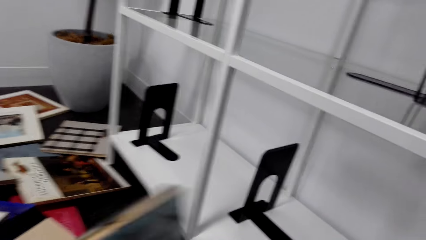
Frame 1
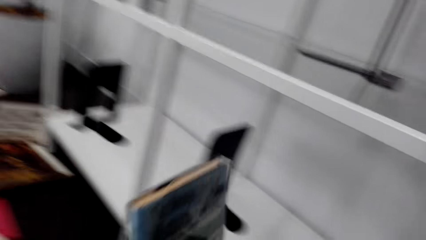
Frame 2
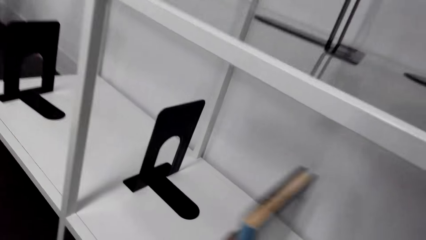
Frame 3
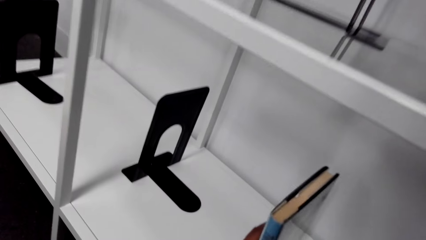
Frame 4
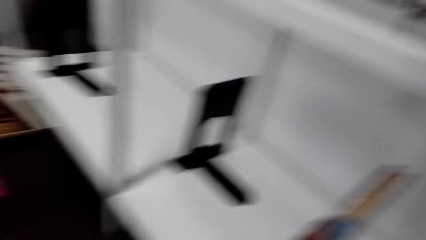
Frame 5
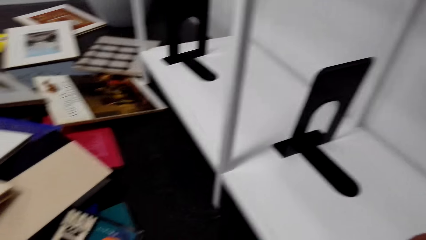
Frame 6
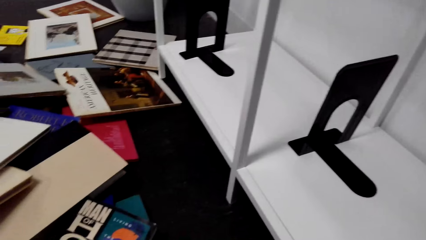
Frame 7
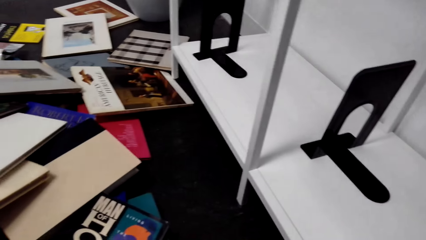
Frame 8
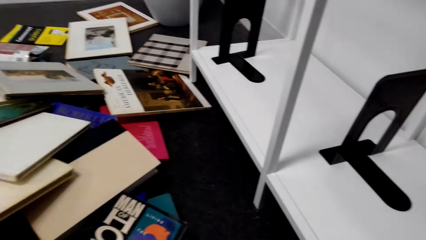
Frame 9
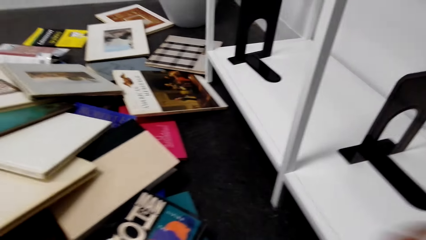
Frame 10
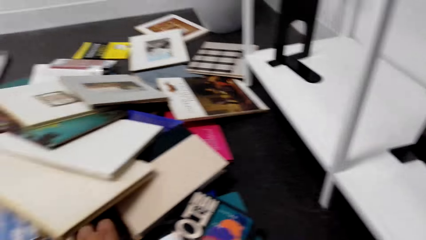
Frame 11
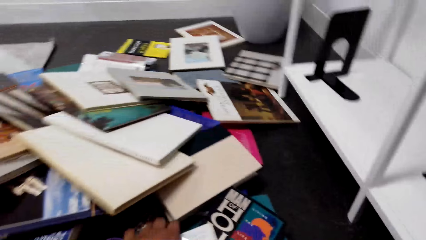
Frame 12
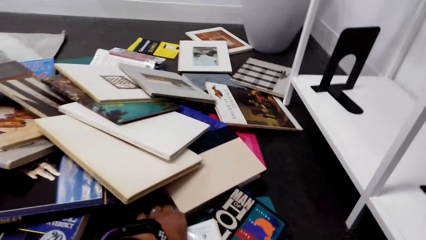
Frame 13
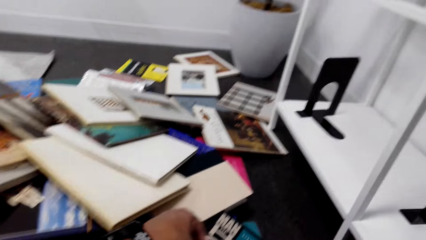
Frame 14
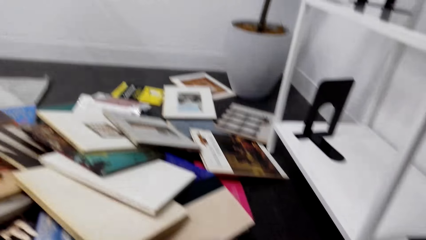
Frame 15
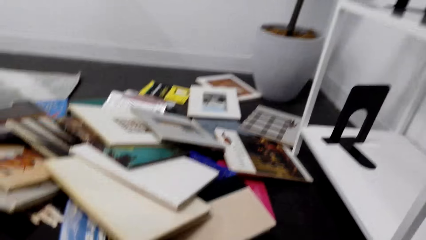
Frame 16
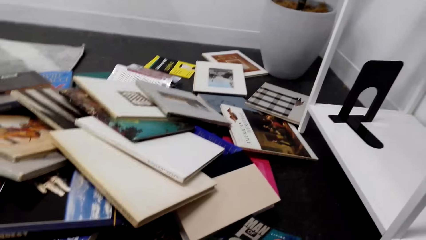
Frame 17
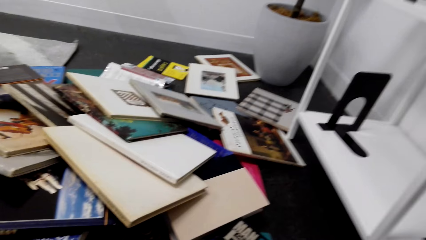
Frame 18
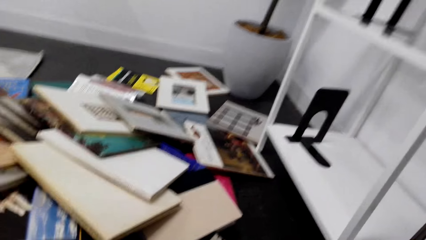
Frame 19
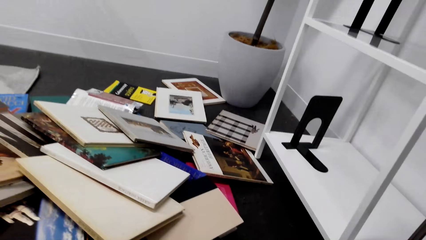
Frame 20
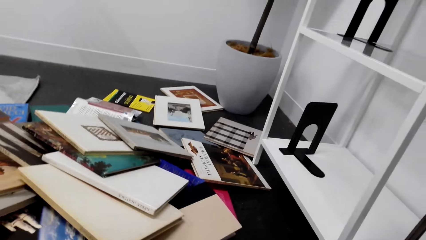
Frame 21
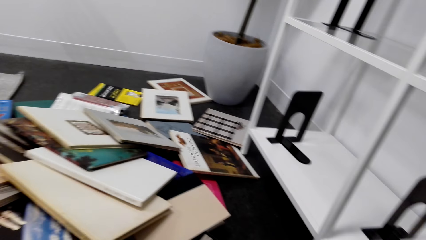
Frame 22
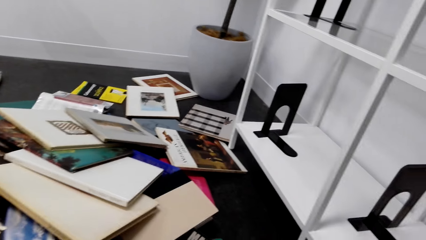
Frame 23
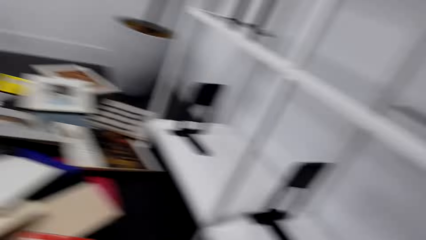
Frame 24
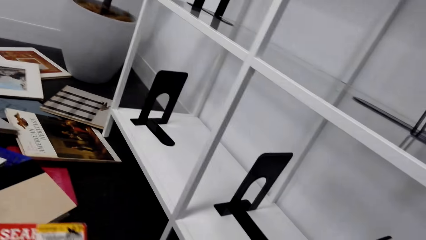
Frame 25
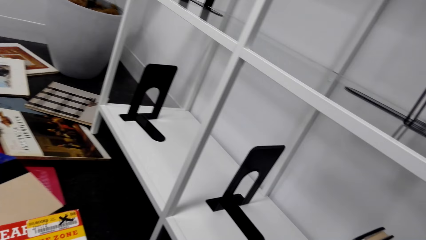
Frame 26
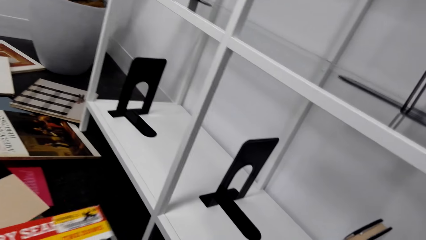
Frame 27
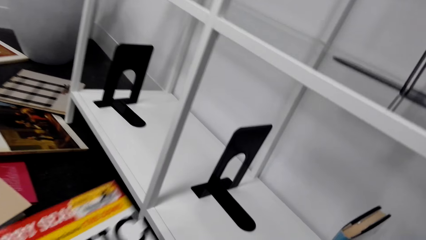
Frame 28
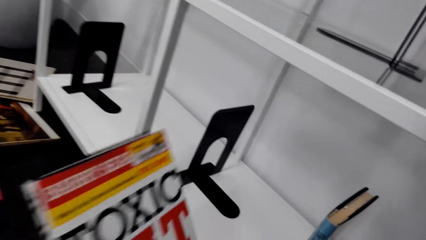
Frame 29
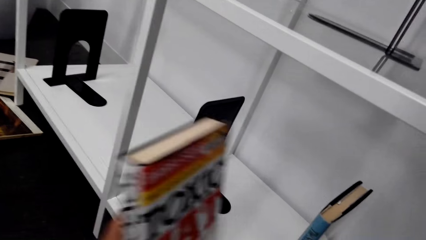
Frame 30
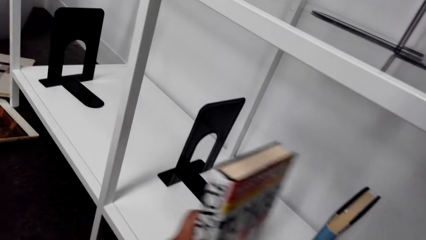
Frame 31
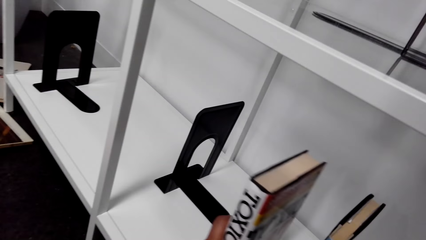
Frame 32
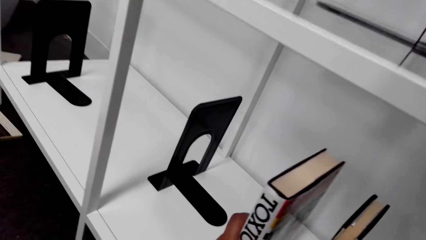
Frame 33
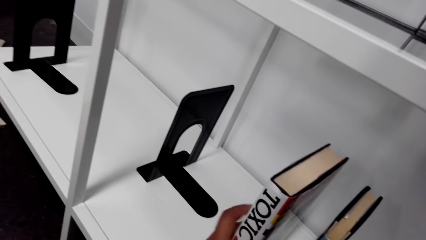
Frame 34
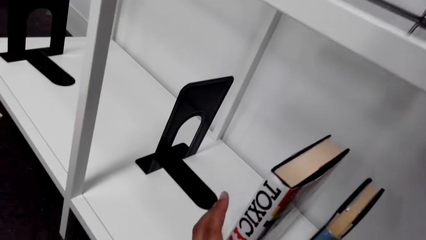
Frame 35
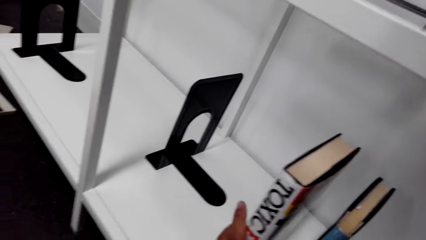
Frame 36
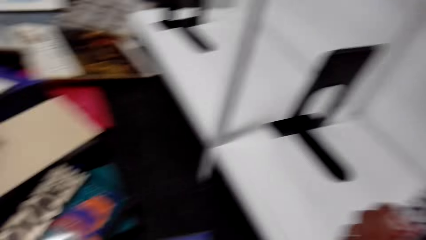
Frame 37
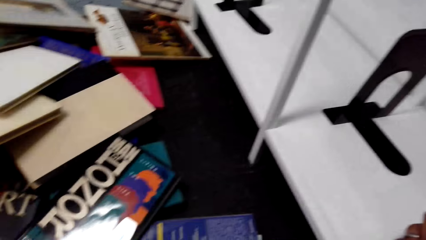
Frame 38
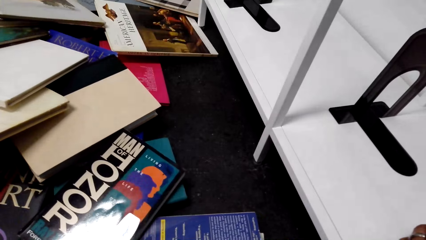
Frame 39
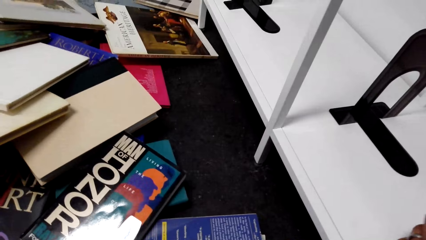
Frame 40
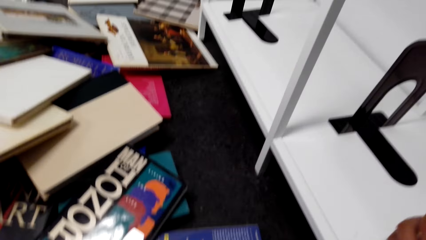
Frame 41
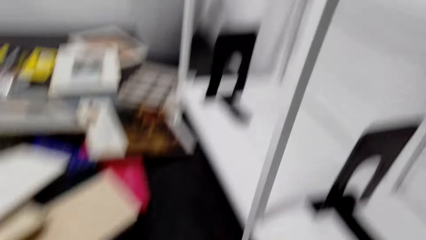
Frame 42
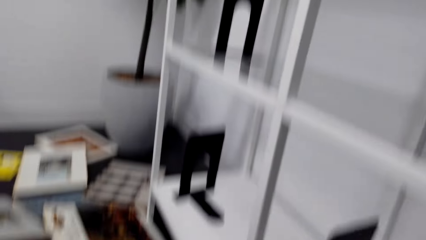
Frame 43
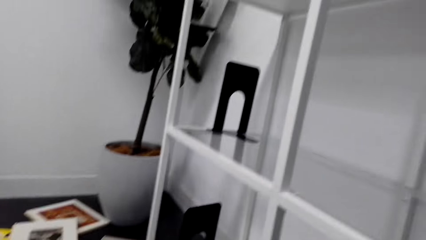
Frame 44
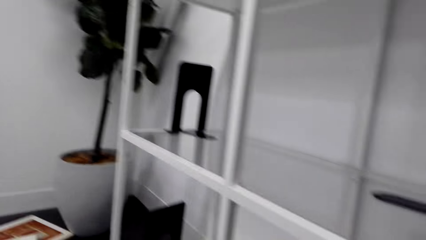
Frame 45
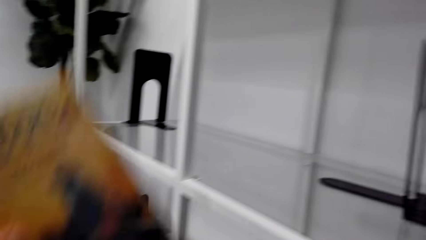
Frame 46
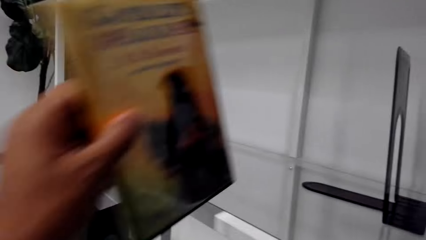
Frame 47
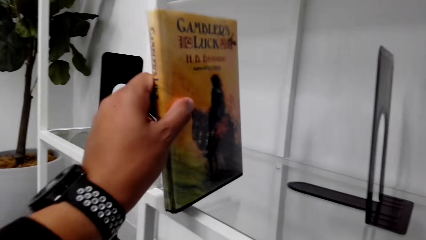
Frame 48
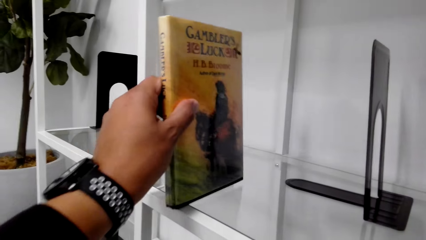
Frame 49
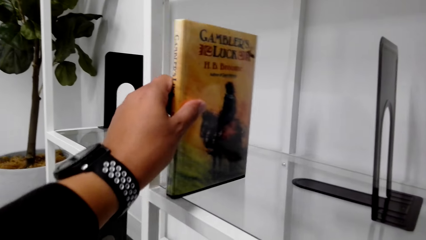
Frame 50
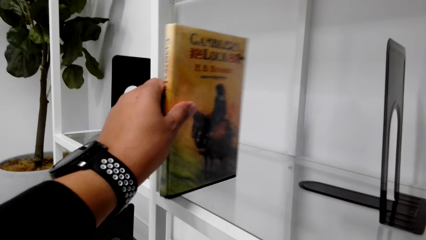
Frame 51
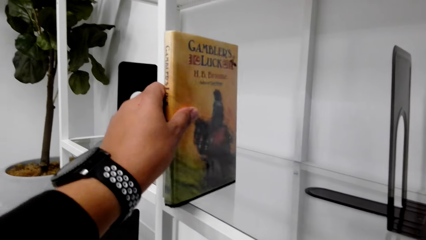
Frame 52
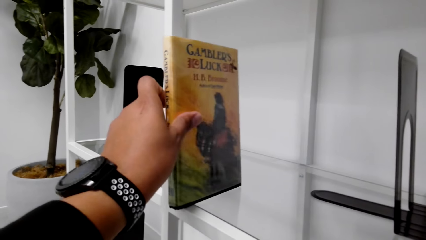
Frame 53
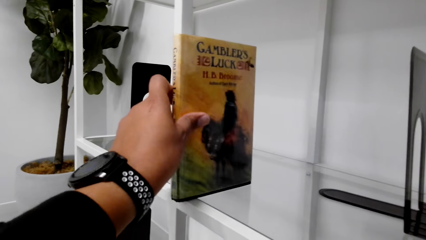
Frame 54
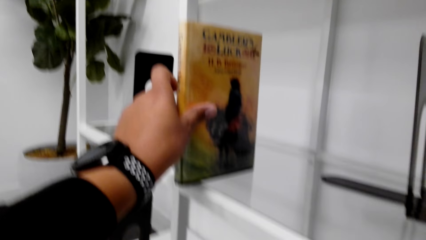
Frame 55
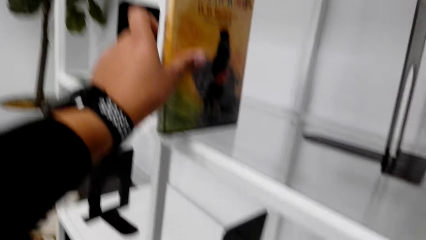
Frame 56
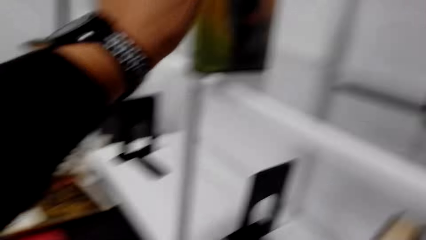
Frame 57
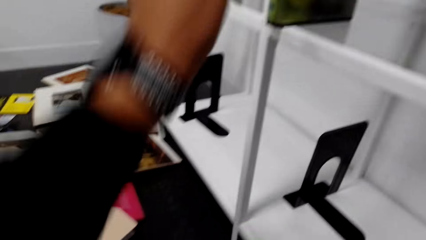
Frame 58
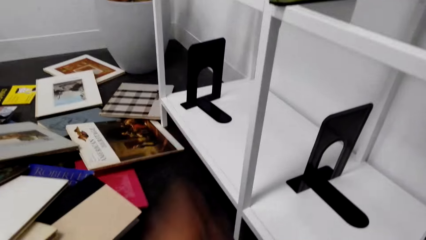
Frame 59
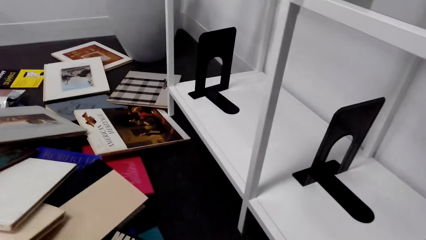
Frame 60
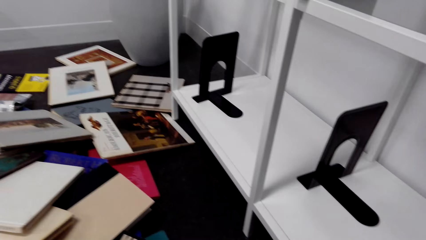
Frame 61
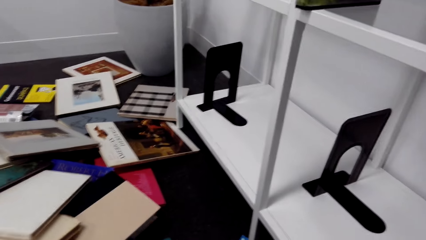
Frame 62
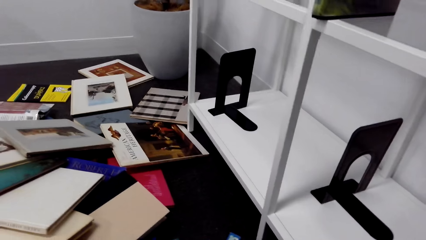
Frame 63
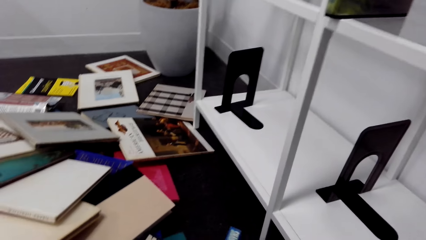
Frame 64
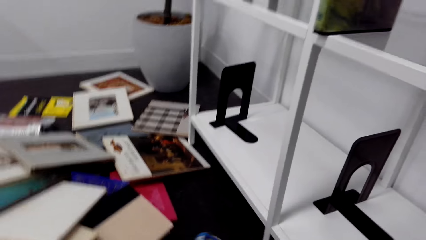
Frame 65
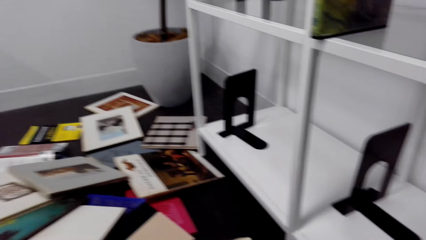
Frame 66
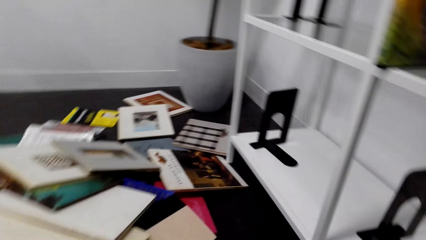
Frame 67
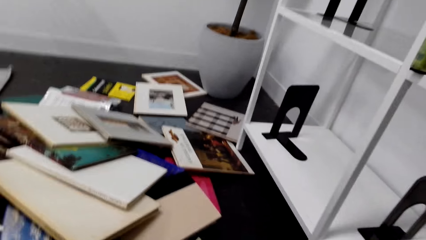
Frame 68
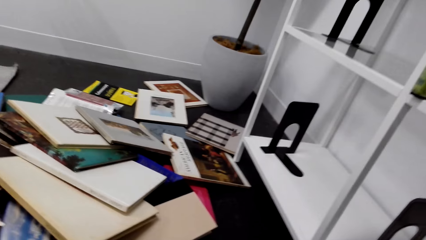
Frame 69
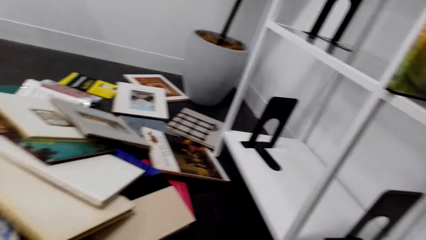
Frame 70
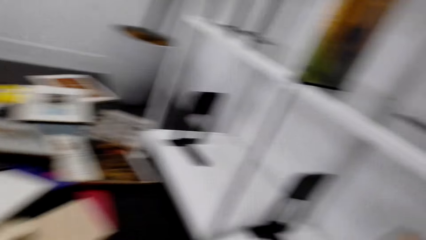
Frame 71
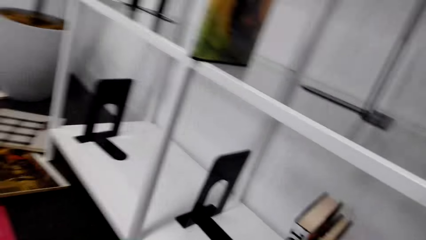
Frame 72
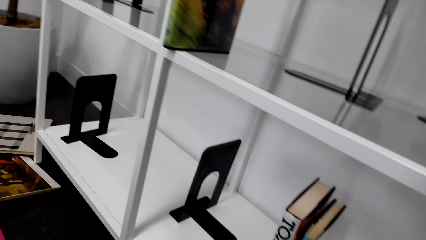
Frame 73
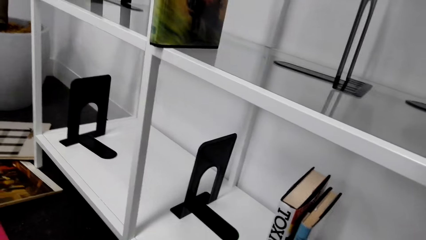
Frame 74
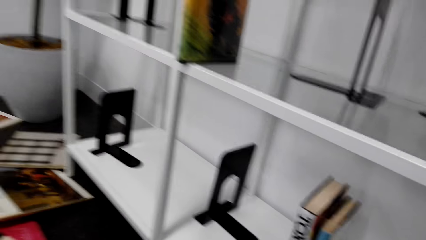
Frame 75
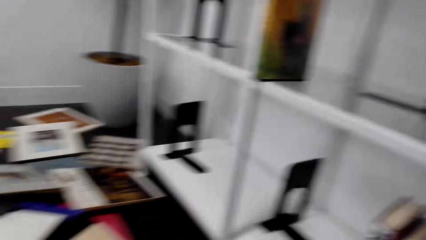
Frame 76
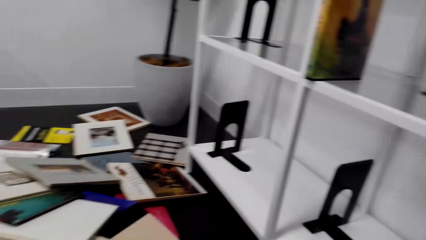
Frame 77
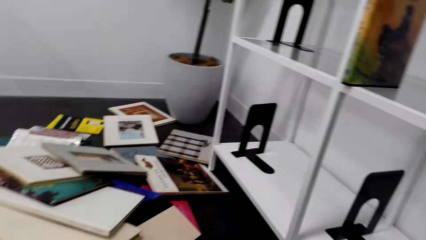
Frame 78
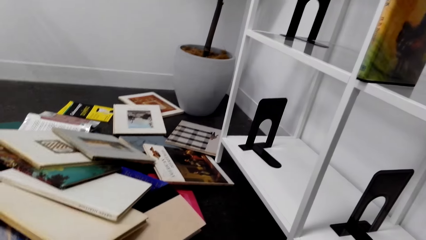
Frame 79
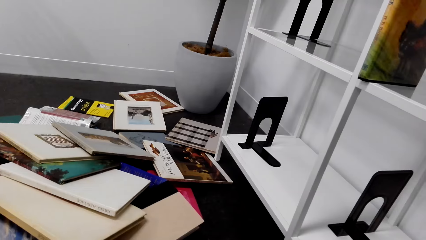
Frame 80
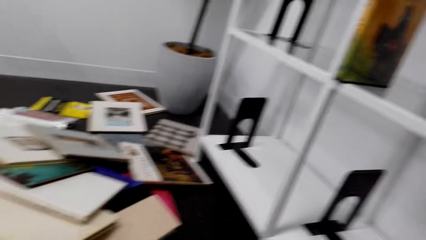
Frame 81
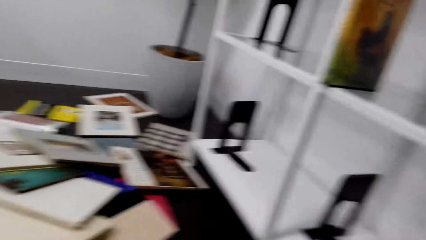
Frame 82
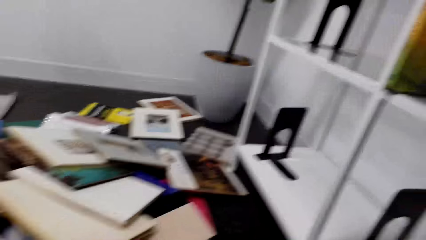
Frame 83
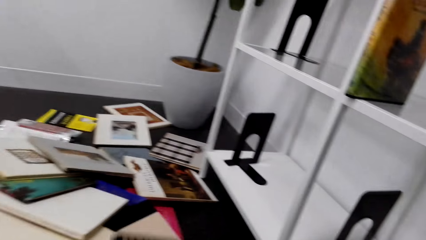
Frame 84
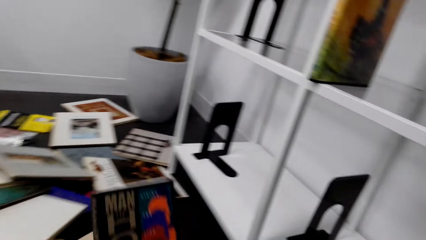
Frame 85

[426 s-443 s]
The camera wearer arranges the book on the shelf. They pick up the book. They arrange the book on the shelf. They move in the room.
